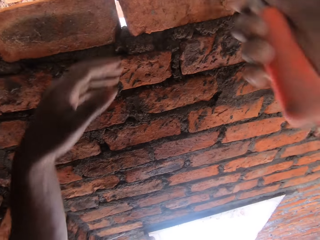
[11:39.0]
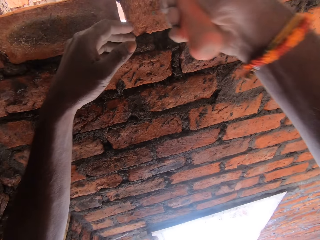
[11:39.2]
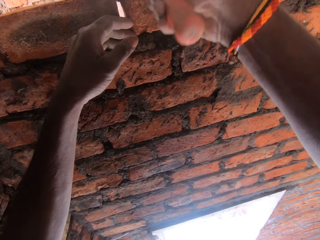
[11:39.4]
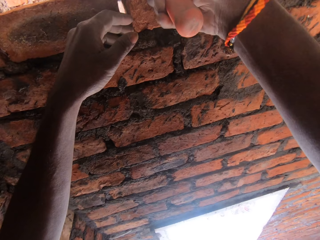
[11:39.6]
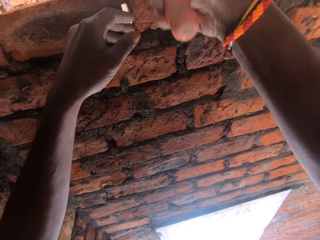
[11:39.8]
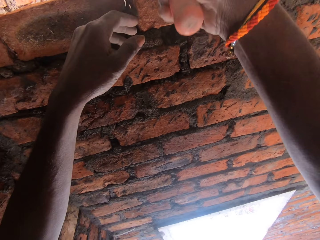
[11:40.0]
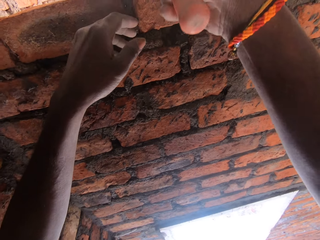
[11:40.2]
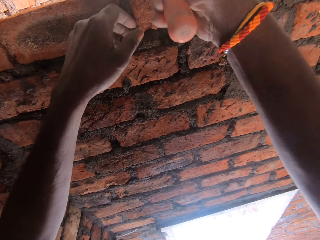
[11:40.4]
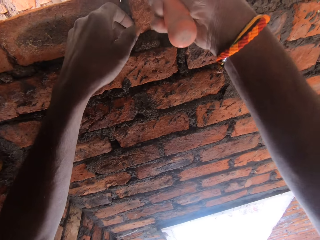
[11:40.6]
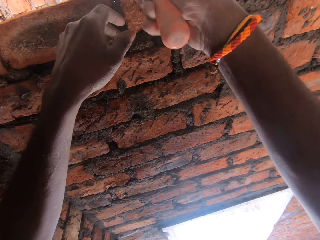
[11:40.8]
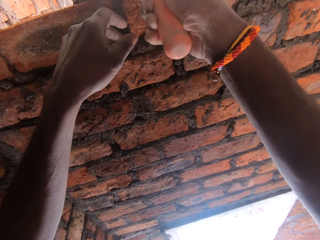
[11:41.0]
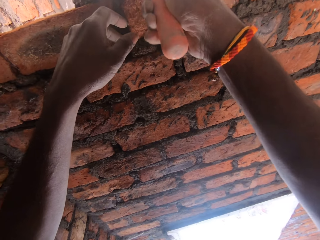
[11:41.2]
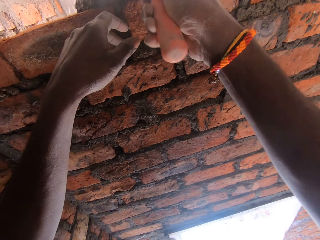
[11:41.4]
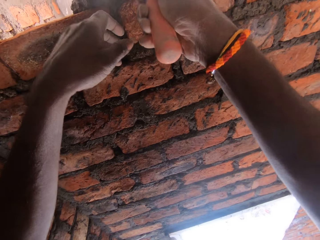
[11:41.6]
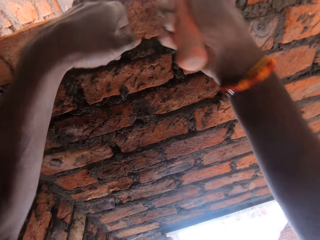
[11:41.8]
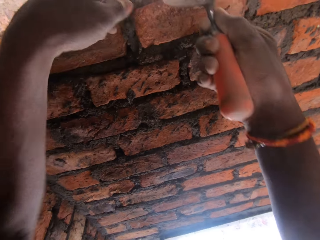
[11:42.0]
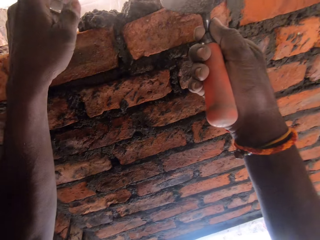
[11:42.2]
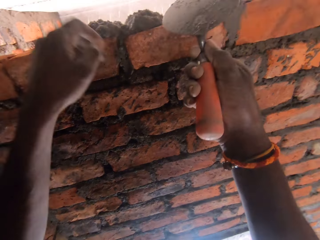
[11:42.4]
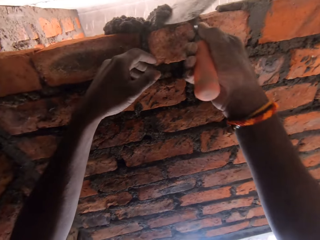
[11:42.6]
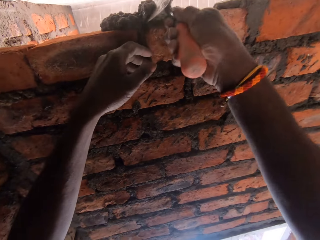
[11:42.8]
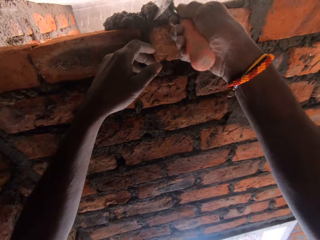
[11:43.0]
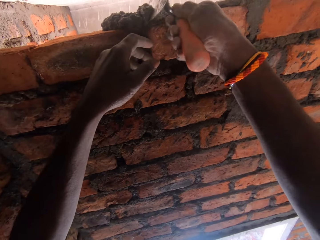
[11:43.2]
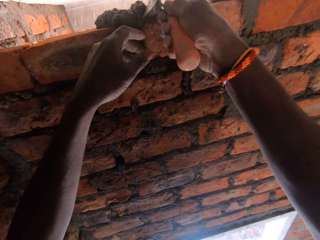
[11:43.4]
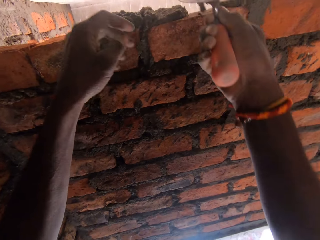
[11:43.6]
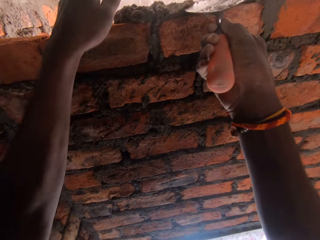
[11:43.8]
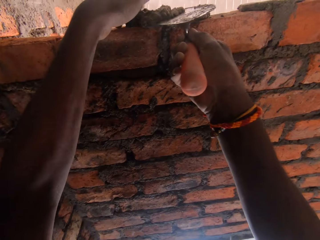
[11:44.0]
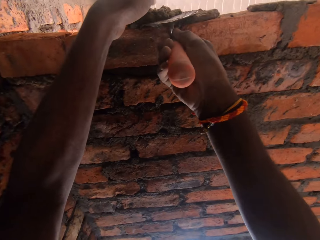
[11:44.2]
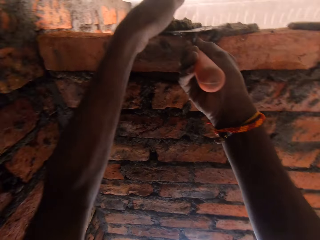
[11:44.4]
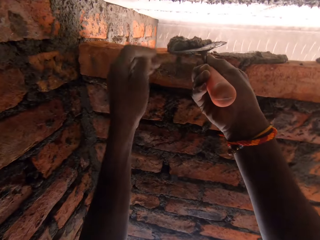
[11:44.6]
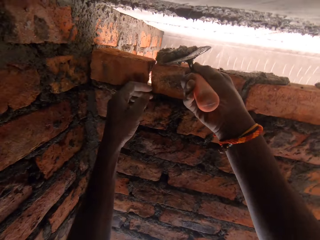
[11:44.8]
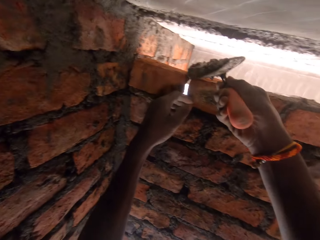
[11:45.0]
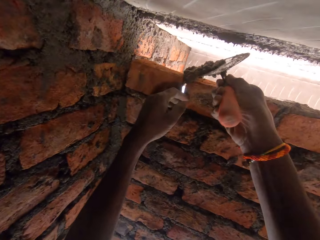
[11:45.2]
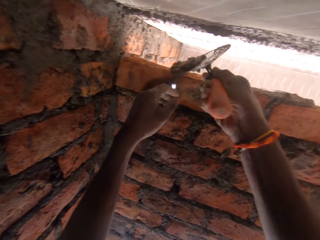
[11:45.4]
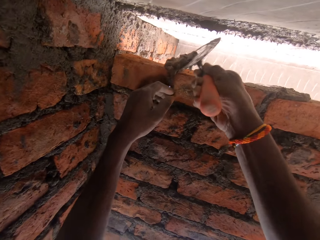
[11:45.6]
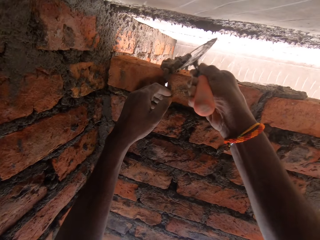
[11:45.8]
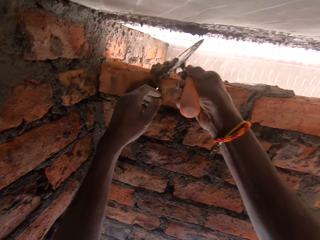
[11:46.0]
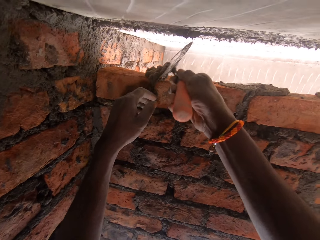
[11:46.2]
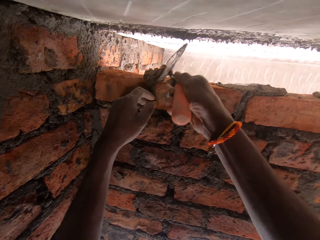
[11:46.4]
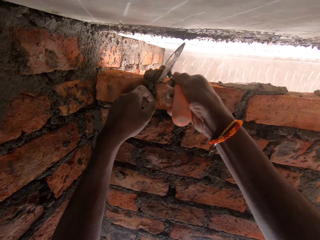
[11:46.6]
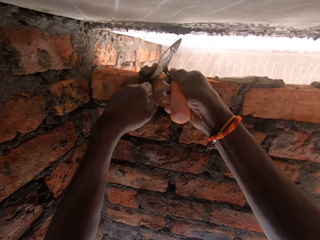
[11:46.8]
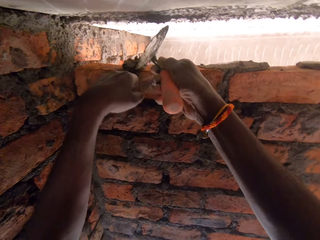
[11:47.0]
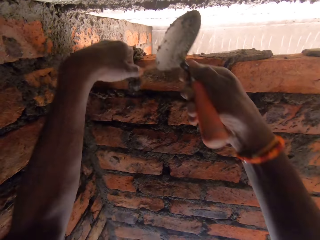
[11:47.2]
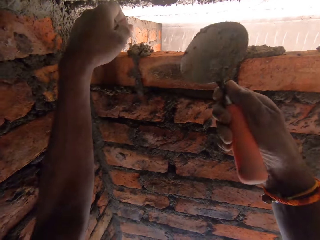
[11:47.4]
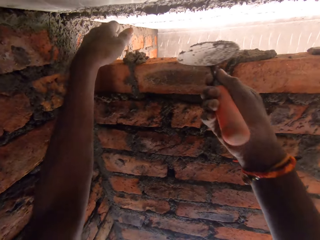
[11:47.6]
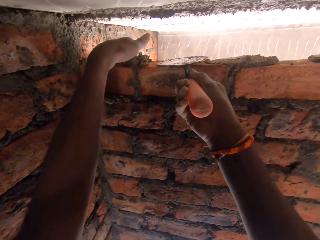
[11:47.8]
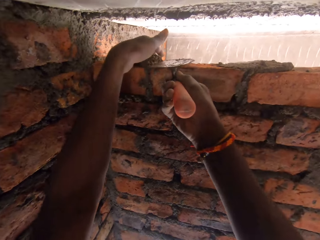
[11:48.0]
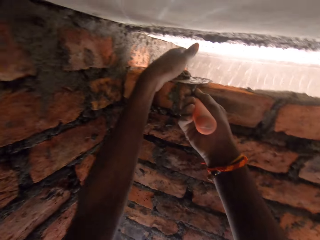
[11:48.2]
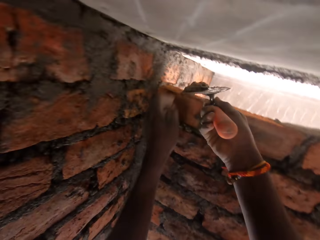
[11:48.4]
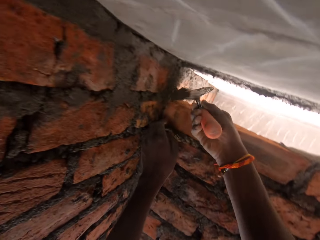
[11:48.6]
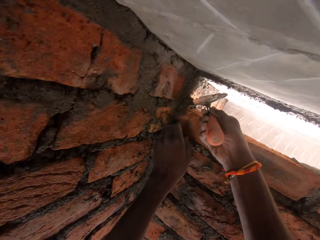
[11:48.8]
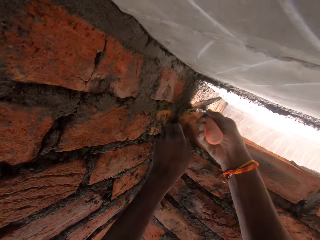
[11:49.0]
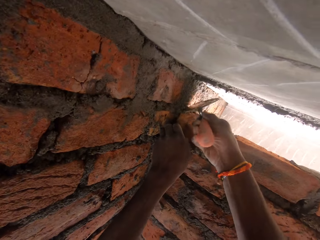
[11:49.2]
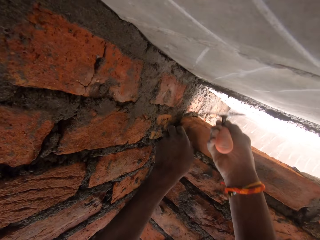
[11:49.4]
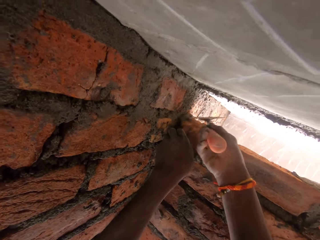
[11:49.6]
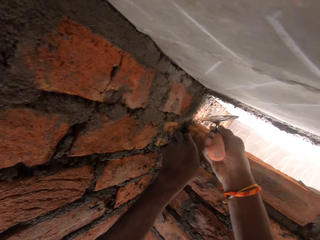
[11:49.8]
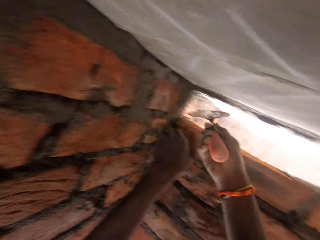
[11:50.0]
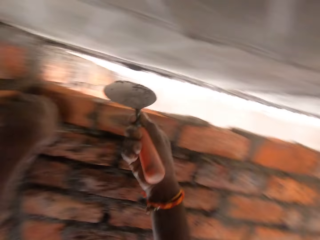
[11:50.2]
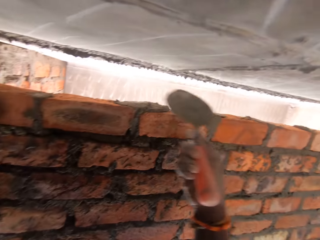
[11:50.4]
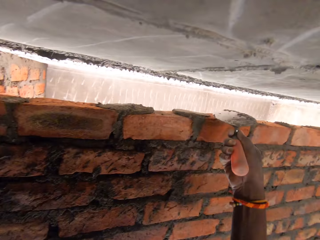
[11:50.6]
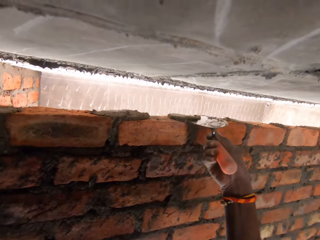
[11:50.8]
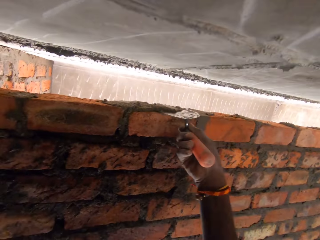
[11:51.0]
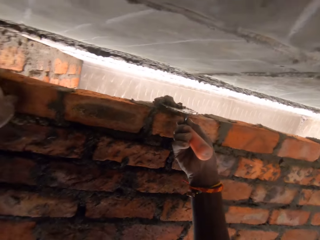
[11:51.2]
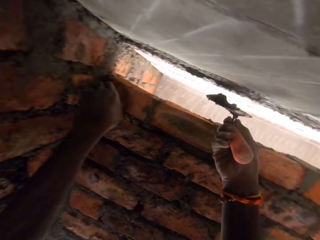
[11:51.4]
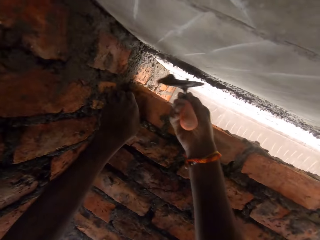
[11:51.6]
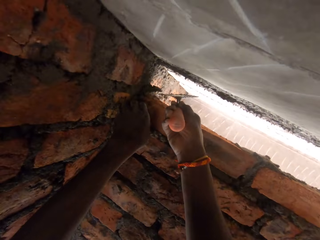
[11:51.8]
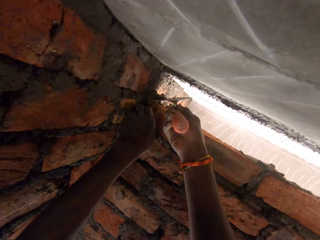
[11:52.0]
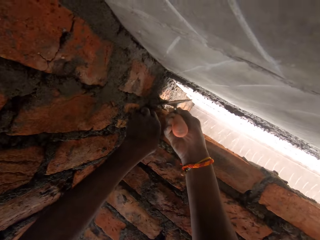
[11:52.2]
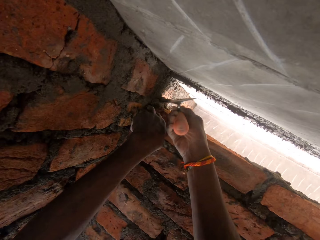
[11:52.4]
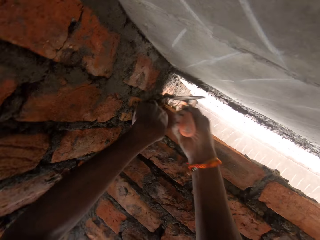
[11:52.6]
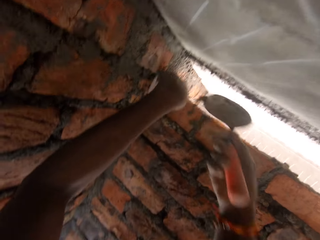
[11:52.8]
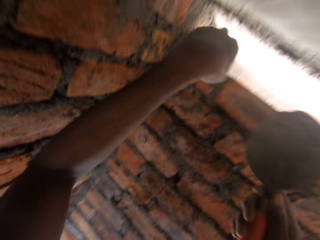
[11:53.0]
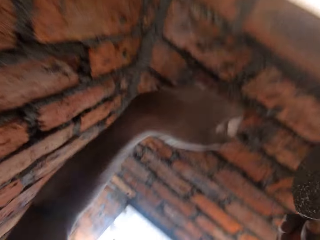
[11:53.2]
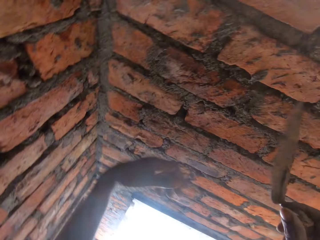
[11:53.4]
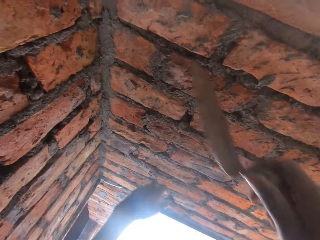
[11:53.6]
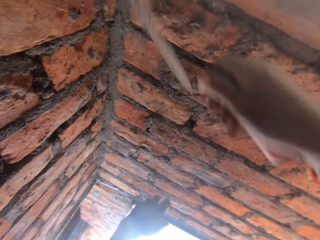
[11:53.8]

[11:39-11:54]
The camera wearer holds a brick. They put the mortar or concrete in the joint with a trowel. They spread the concrete. They spread the concrete again. They scoop the mortar with the trowel. They put the mortar in the joint with the trowel. They spread the concrete. They scoop the mortar with the trowel. They put the mortar in the joint with the trowel. They scoop the mortar with the trowel. They put the mortar in the joint with the trowel.

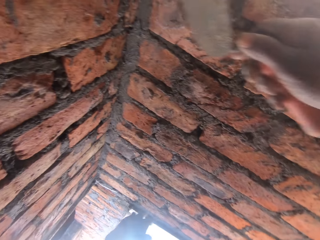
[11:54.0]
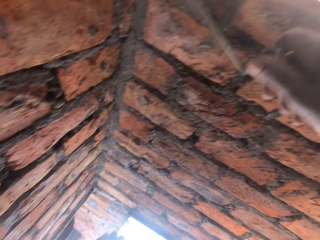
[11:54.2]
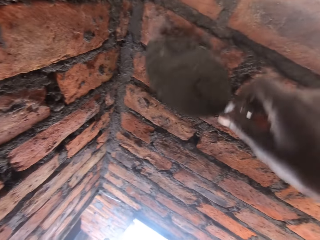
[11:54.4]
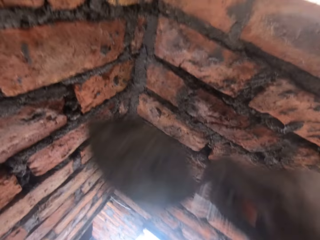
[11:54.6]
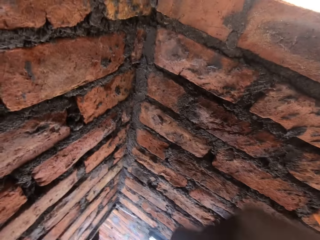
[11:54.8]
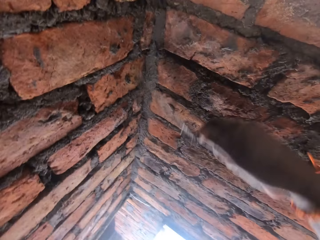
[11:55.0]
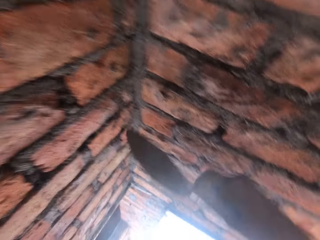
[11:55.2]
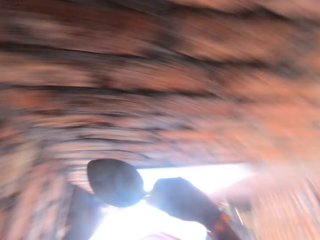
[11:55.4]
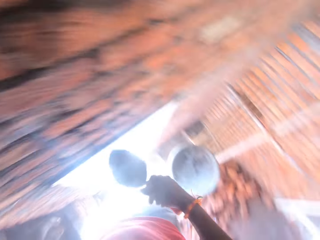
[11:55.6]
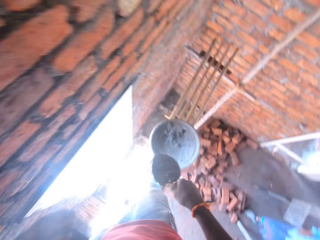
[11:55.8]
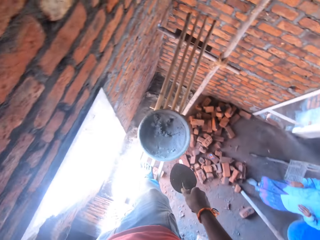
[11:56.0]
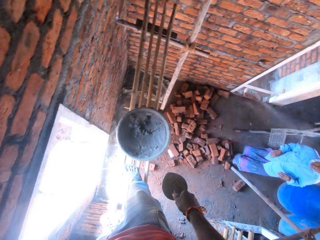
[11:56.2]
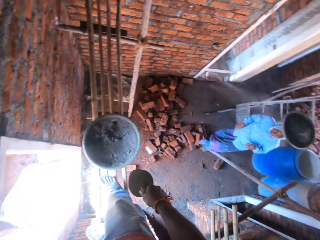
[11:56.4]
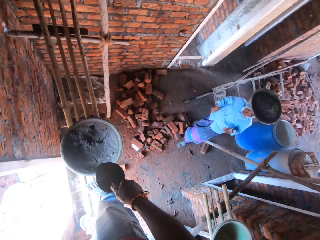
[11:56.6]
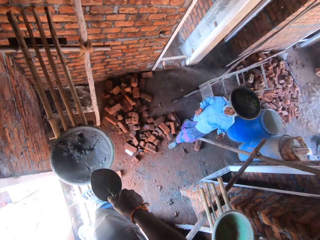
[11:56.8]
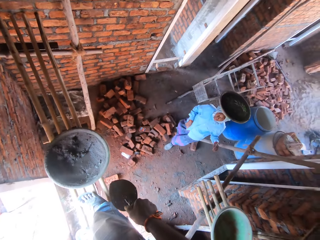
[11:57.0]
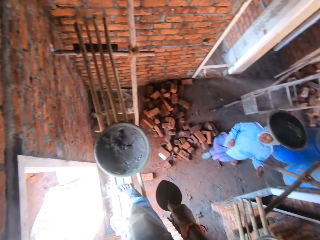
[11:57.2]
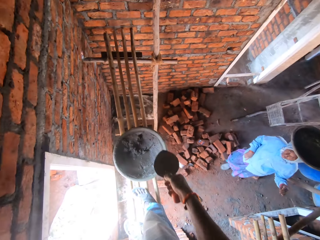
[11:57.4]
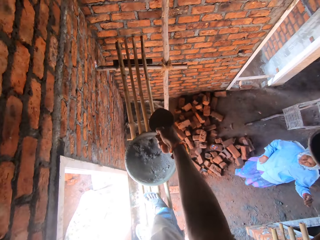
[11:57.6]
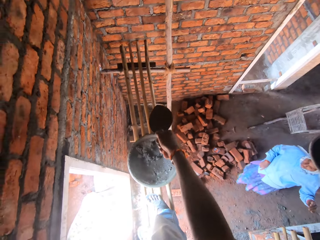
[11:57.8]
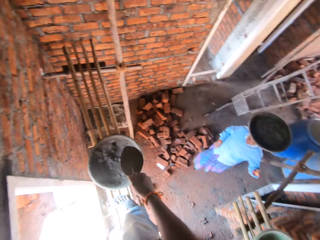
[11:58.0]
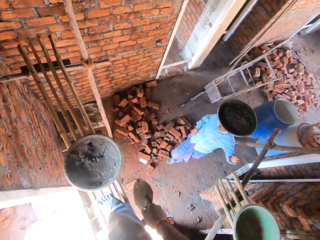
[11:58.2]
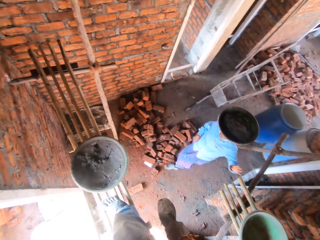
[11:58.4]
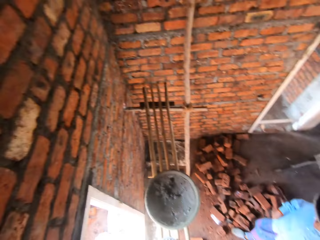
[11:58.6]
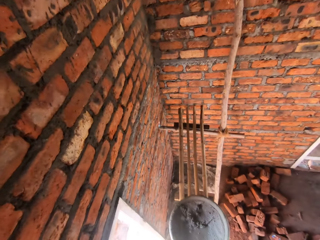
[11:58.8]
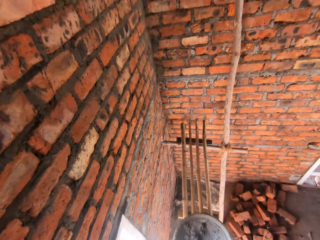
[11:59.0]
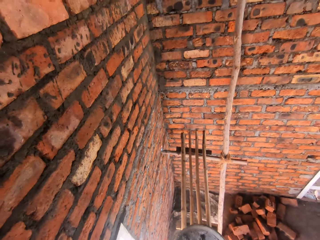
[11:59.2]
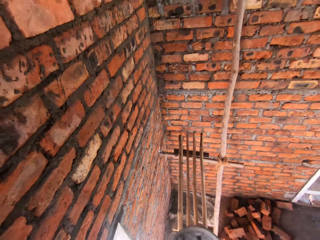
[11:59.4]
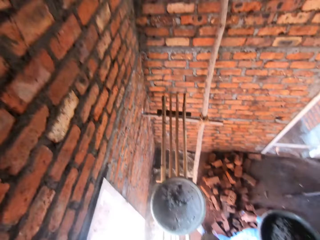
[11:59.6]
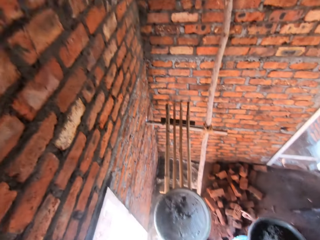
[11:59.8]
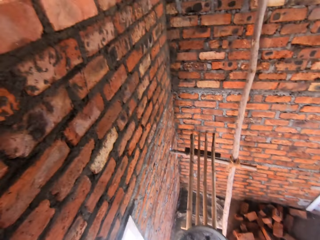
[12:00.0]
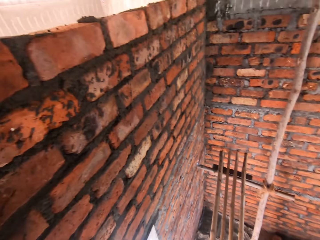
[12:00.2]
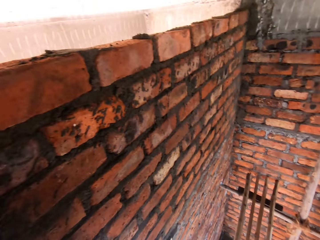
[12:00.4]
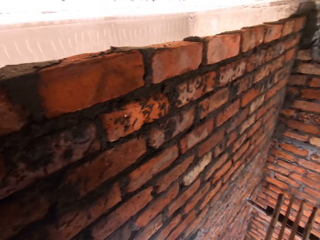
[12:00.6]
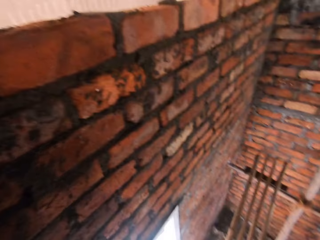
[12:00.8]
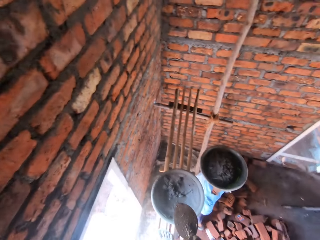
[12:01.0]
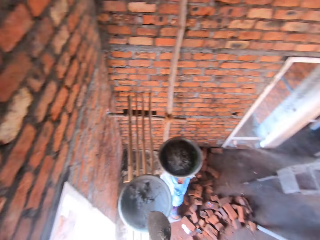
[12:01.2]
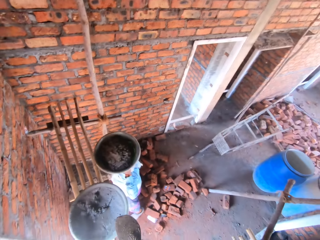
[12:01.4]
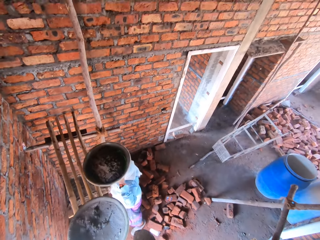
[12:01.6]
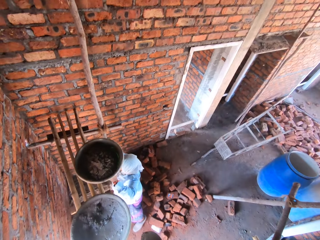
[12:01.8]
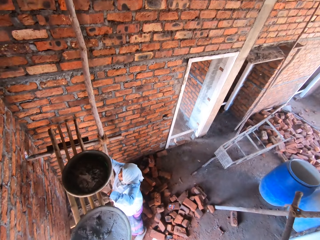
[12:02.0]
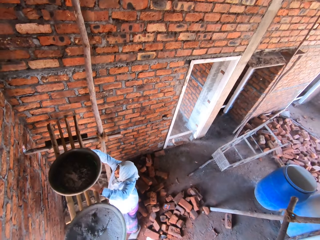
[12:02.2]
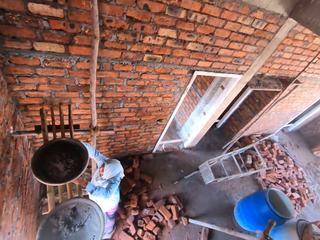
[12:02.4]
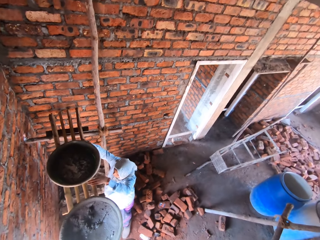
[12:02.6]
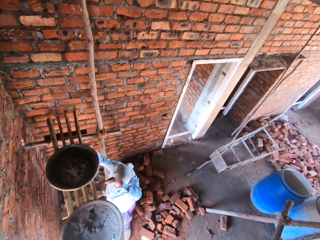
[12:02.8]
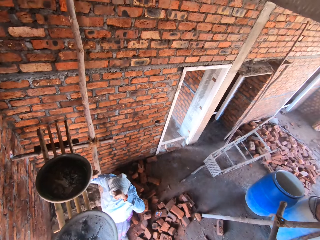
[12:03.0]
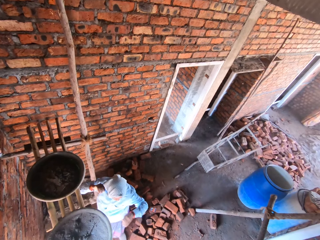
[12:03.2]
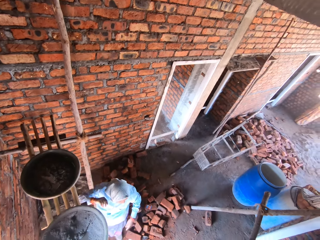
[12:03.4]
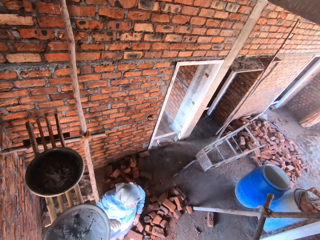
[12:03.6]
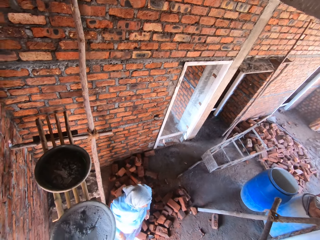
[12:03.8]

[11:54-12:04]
The camera wearer collects concrete. They rub the brick with a trowel. They paste the mortar on the brick with the trowel. They throw the concrete on the wall. They look at a woman. The woman moves around. The camera wearer points with the trowel. The woman puts the basin of mortar on the woods, drops the concrete, and rubs her face.
